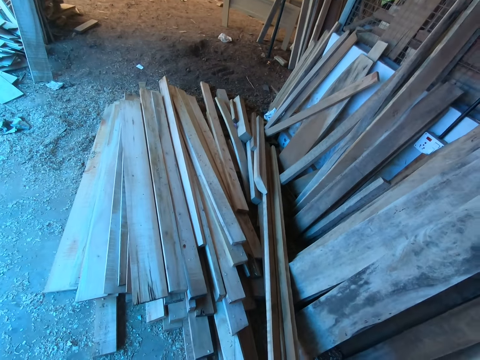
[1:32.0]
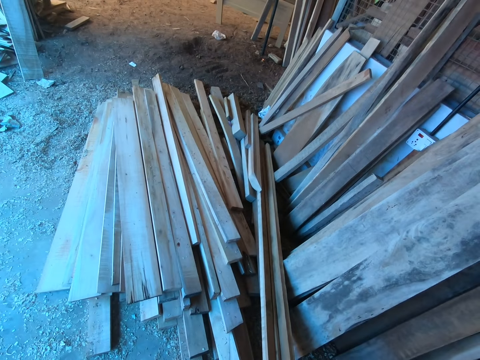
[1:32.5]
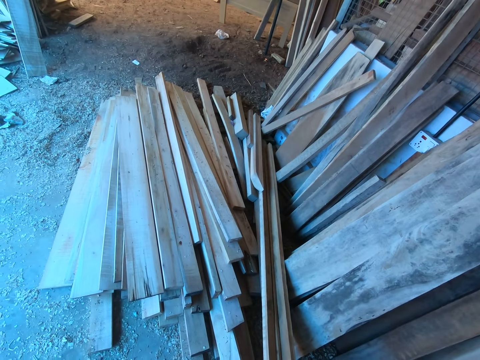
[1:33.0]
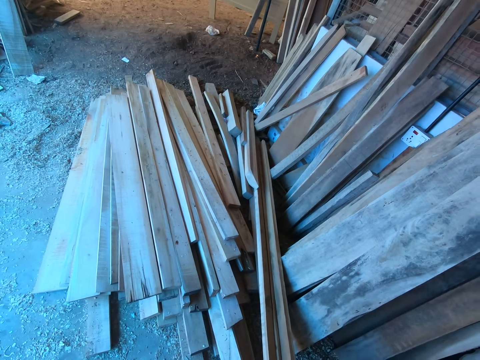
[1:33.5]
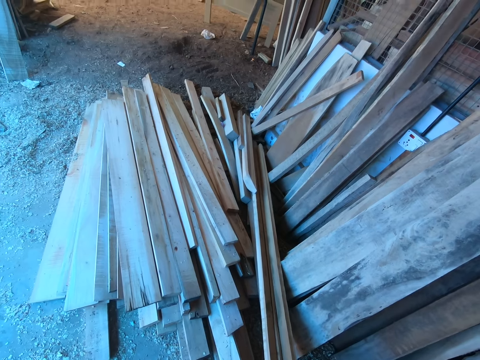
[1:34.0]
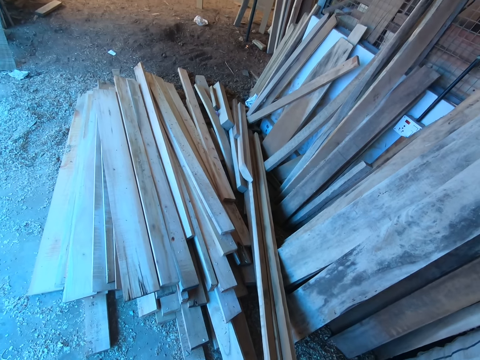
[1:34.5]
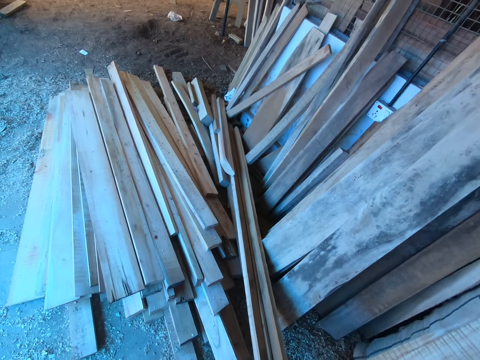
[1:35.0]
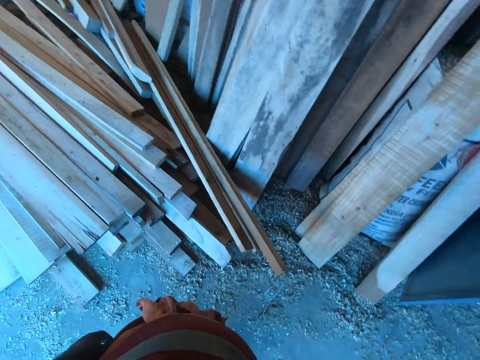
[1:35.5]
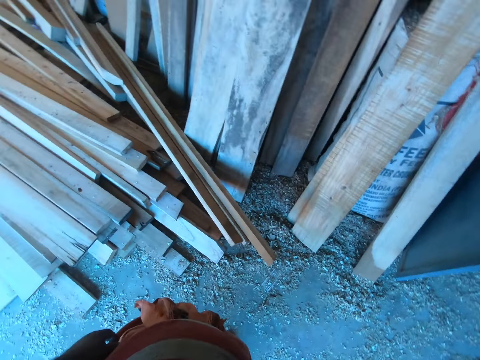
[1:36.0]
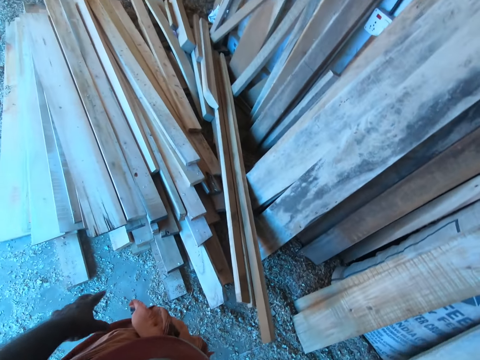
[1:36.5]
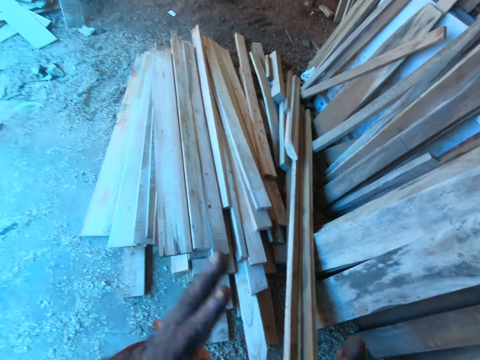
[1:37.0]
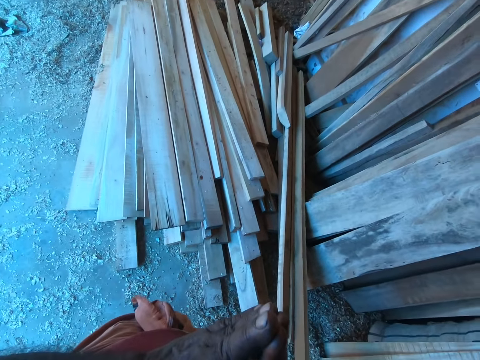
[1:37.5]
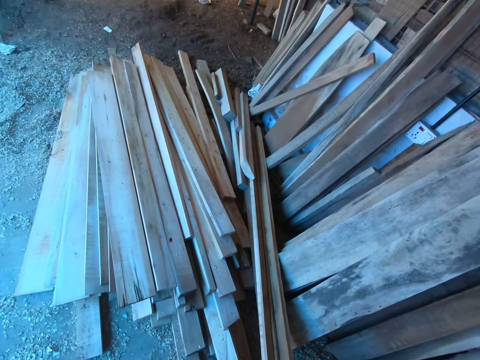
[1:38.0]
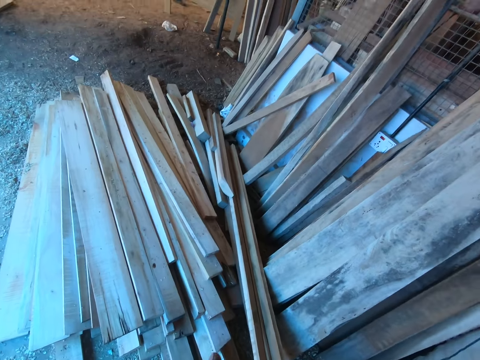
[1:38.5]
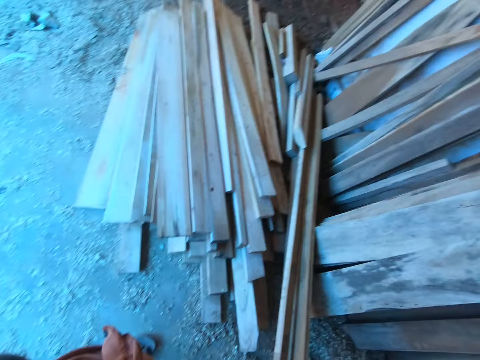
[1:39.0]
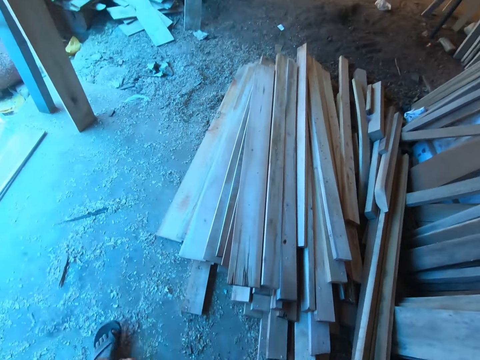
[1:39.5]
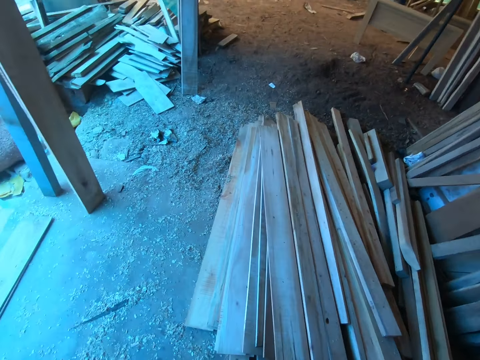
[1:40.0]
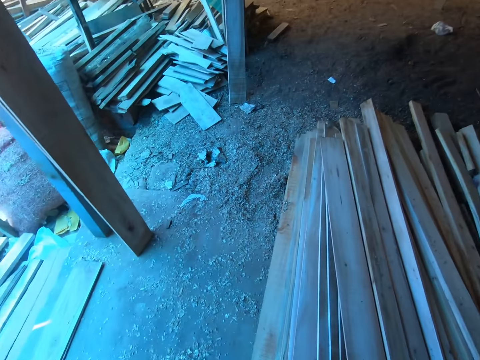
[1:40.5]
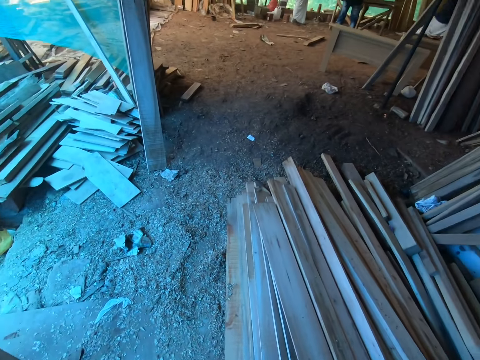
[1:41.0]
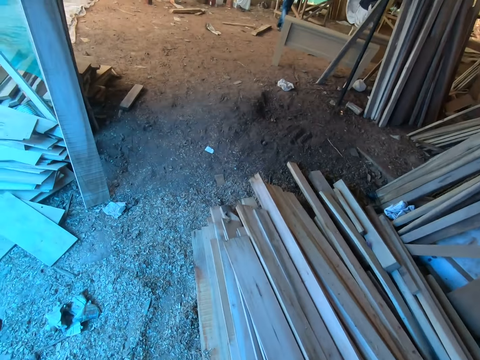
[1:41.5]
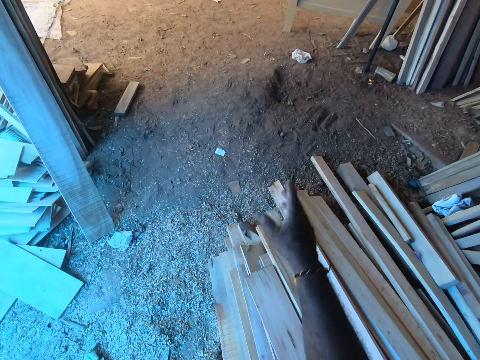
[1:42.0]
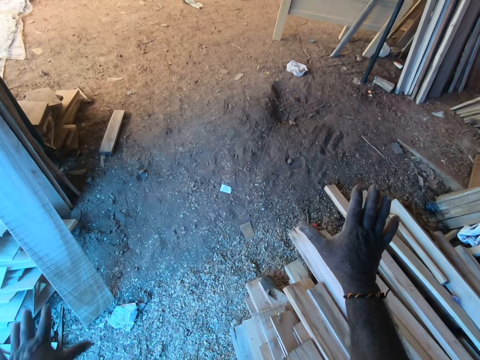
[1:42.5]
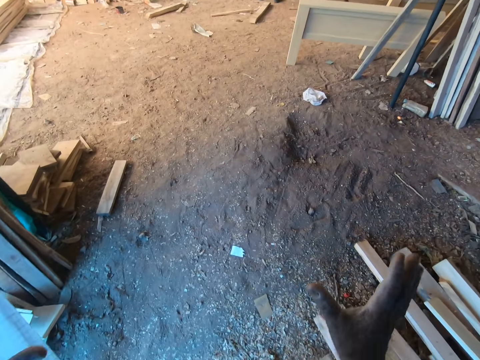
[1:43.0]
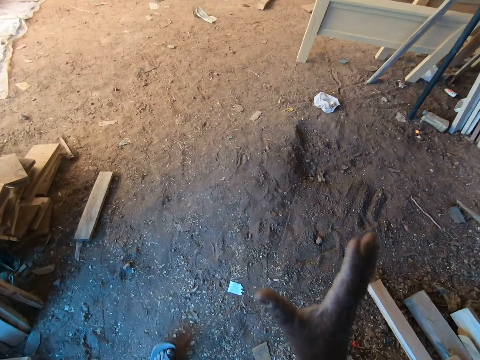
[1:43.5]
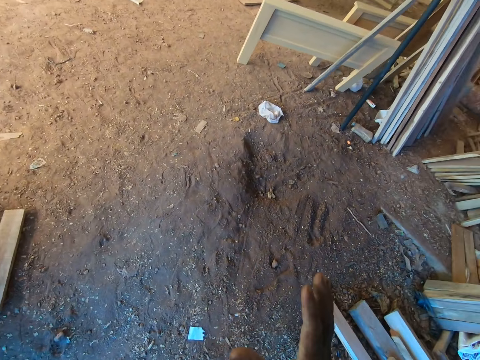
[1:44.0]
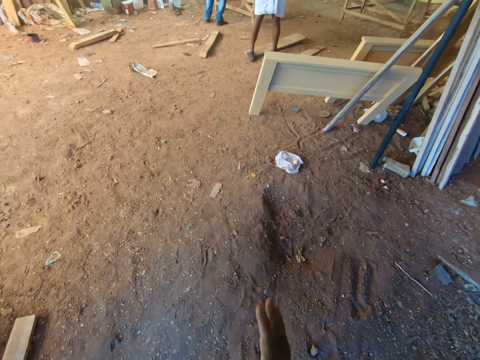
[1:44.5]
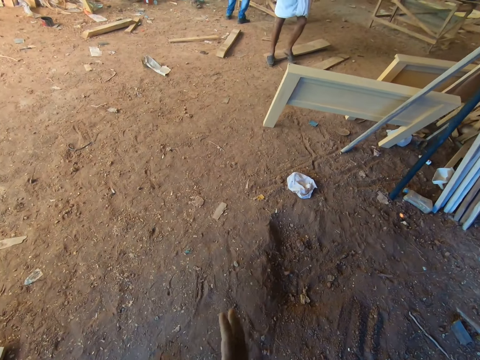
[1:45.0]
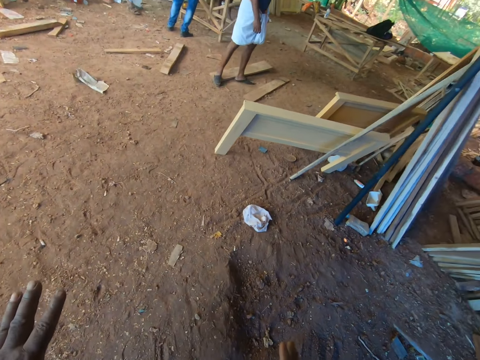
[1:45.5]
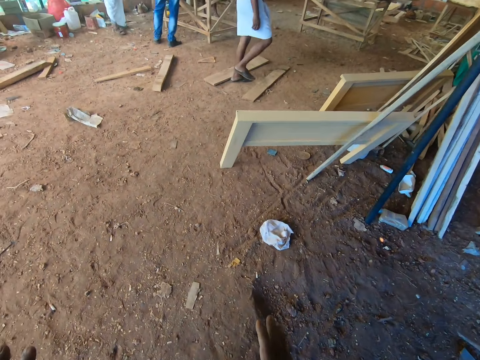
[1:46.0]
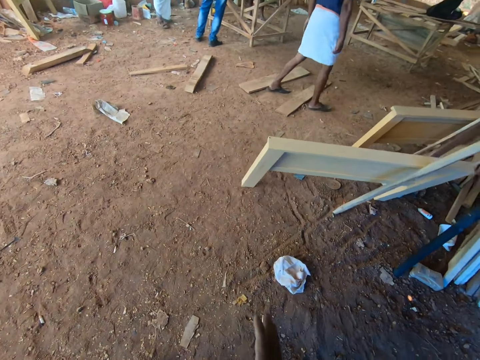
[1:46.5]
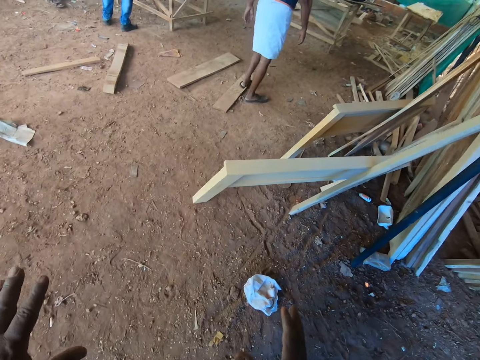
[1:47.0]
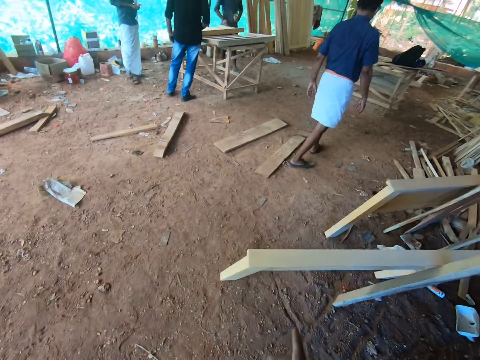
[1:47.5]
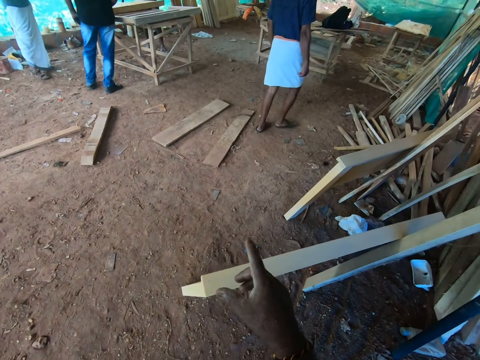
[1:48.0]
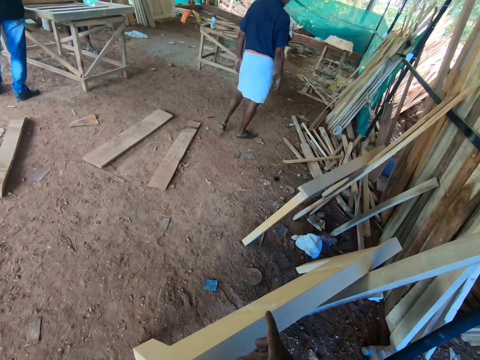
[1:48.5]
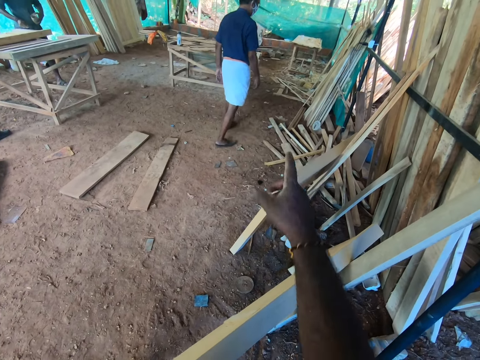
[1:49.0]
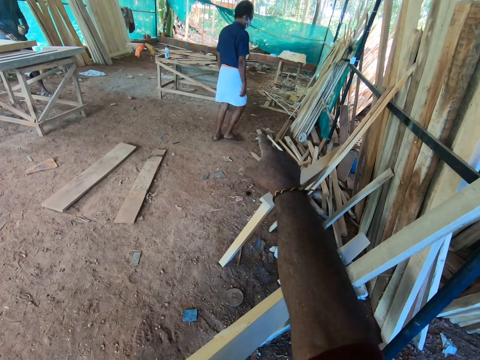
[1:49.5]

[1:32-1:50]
The camera wearer stares. They hold hands together. They walk around. They gesture. A person walks around.

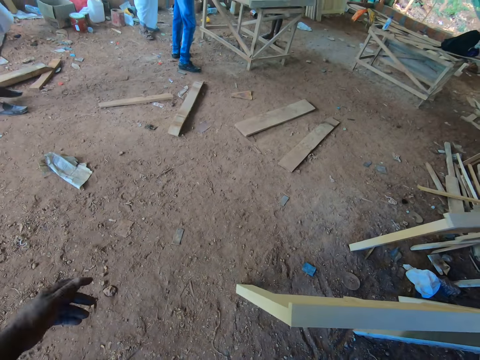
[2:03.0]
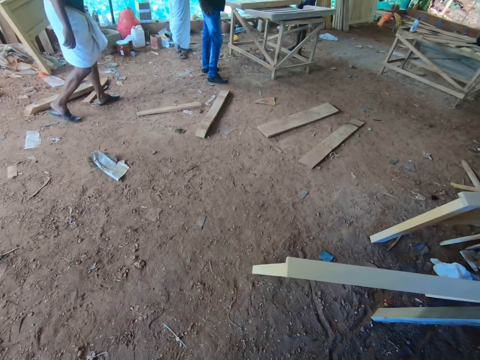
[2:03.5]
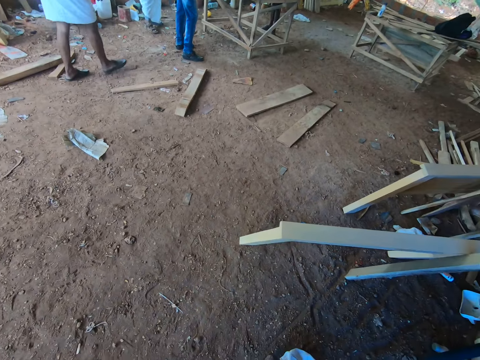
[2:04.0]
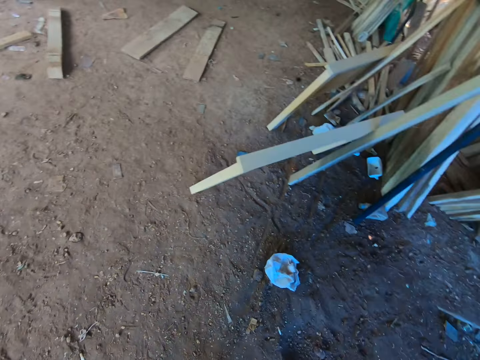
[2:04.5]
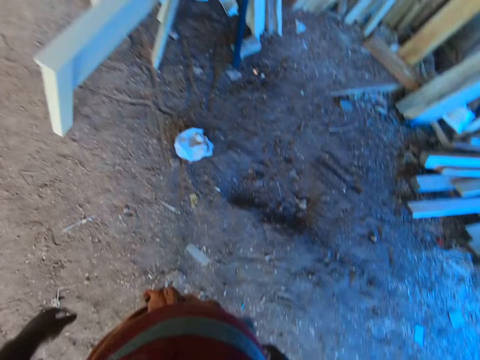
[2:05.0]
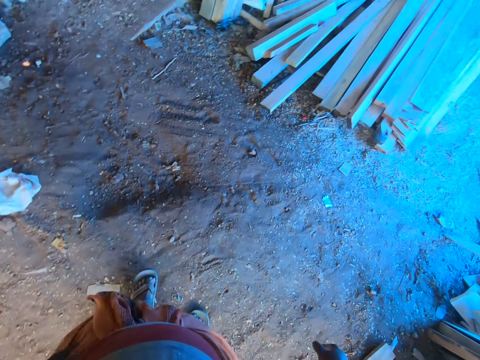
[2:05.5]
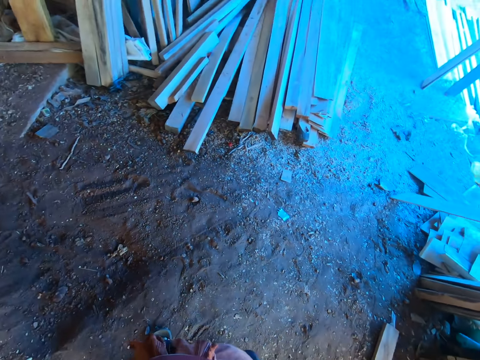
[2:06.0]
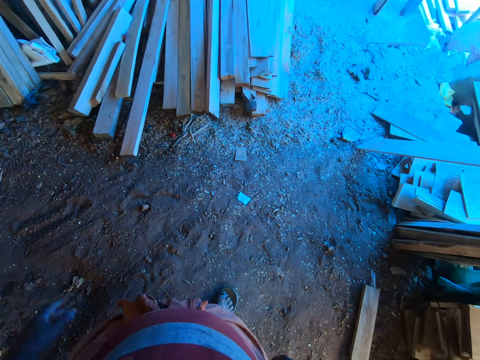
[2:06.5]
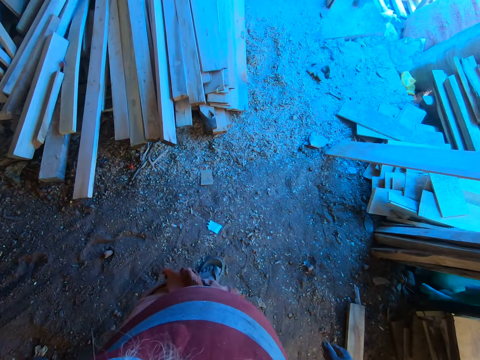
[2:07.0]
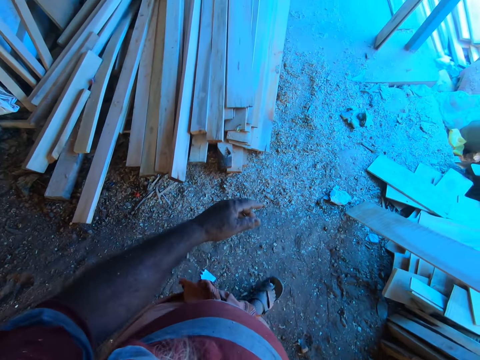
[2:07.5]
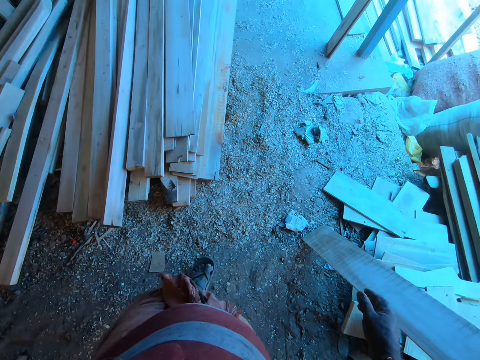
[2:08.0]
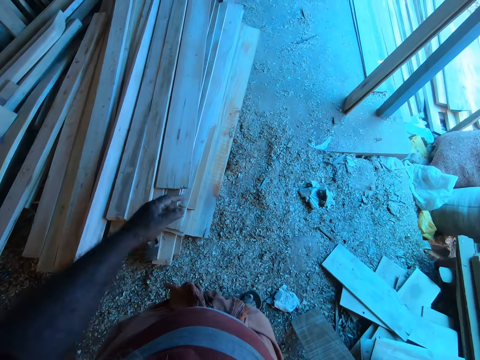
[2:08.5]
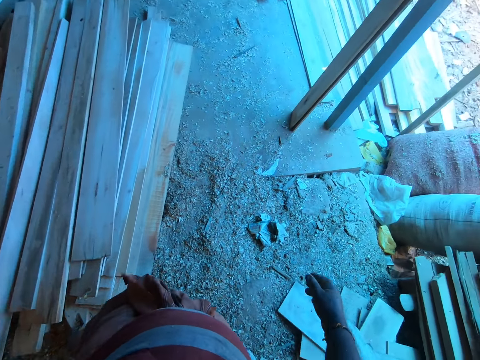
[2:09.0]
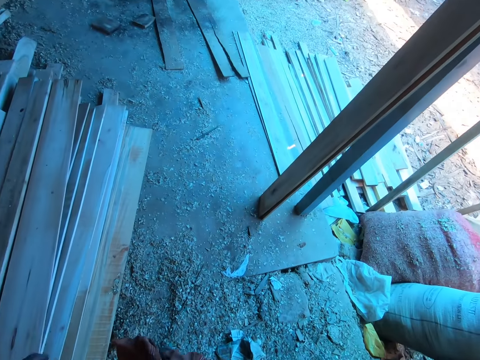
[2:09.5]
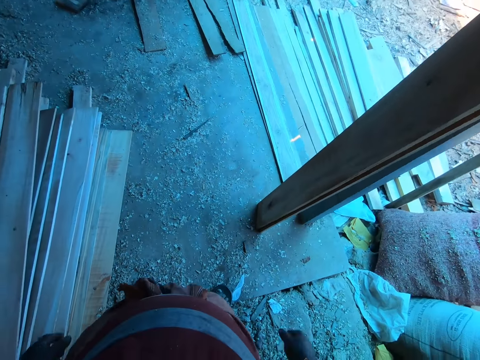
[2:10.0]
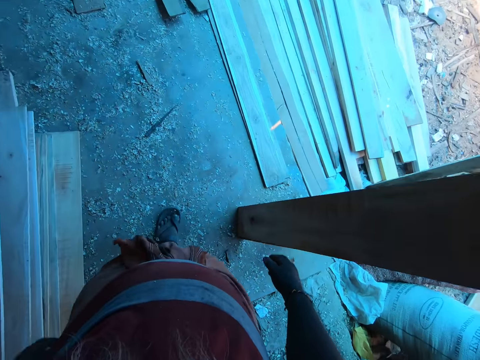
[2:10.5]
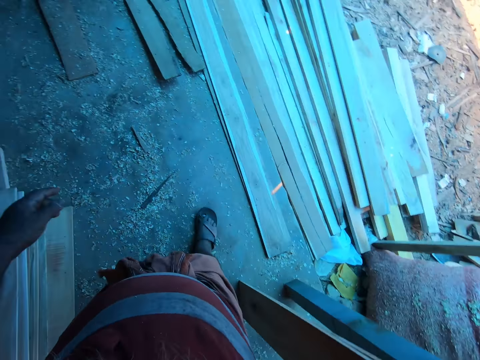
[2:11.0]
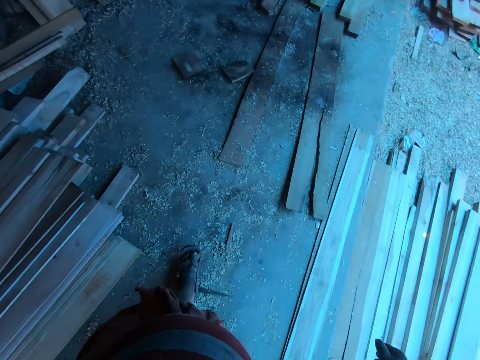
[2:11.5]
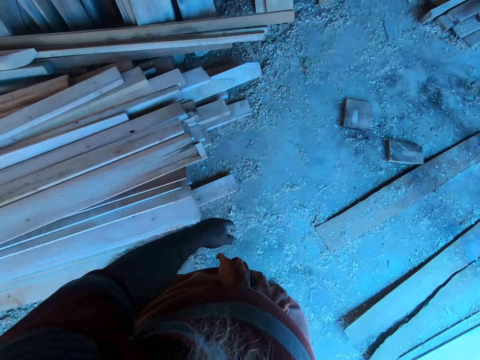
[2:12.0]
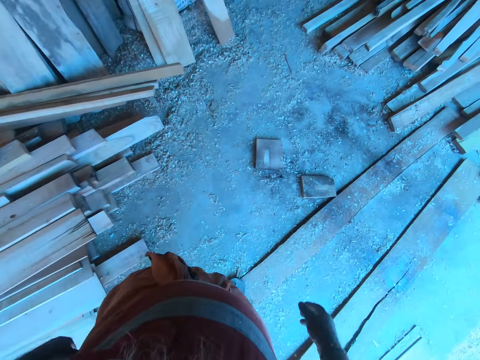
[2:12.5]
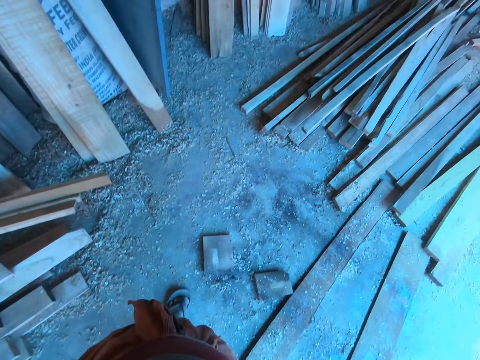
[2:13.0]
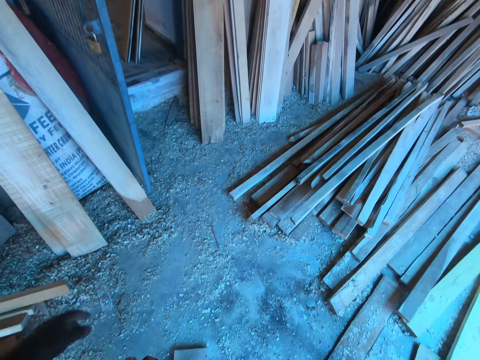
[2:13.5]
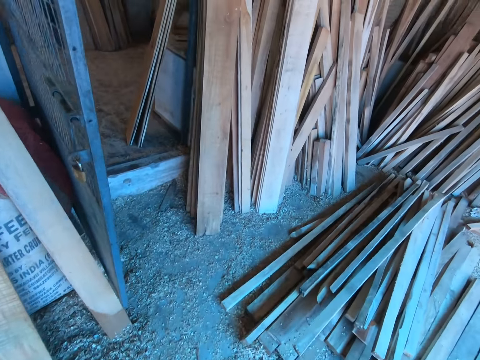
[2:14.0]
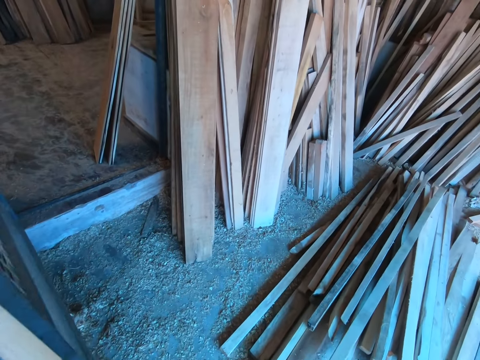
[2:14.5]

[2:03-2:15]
The camera wearer walks around.
